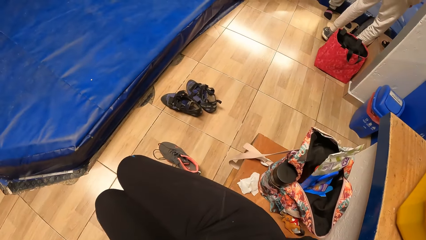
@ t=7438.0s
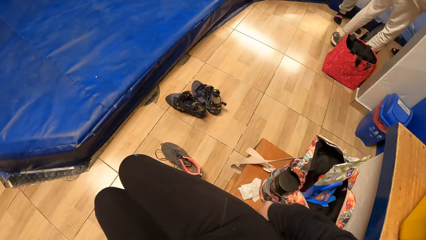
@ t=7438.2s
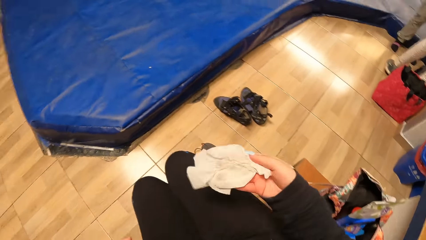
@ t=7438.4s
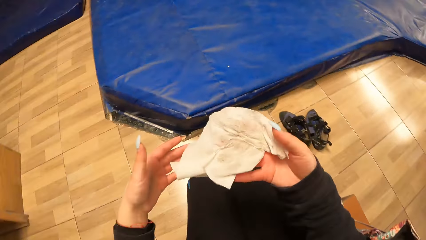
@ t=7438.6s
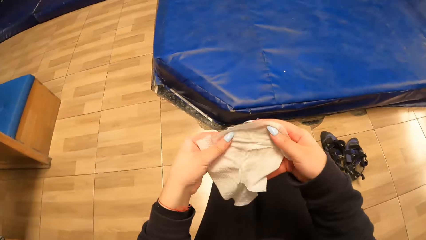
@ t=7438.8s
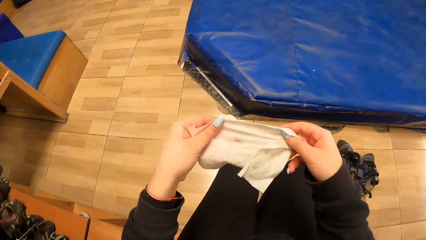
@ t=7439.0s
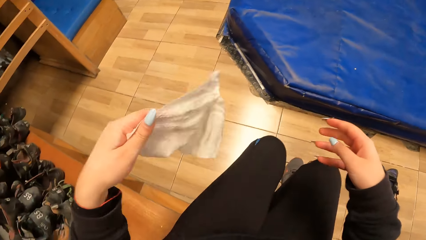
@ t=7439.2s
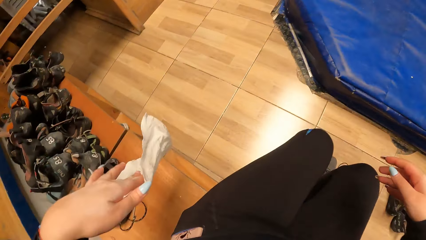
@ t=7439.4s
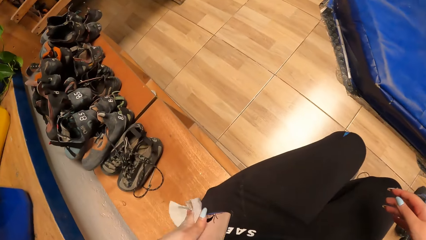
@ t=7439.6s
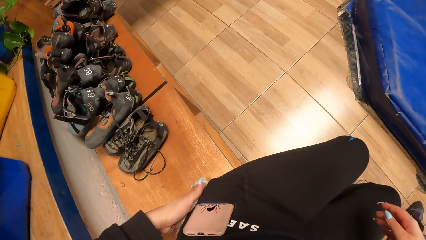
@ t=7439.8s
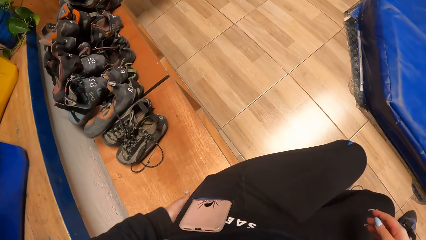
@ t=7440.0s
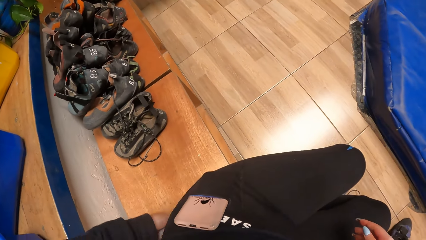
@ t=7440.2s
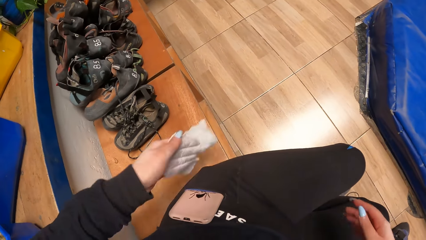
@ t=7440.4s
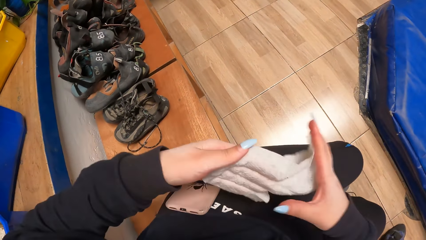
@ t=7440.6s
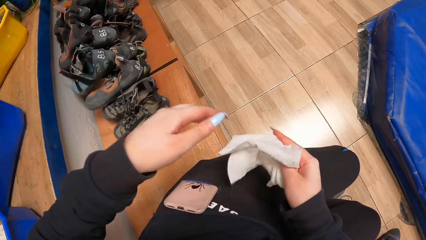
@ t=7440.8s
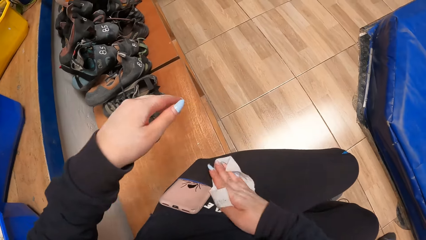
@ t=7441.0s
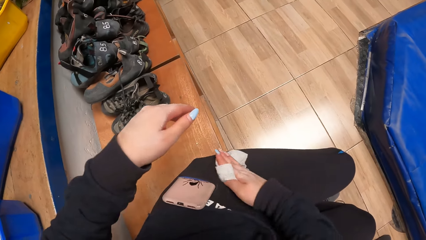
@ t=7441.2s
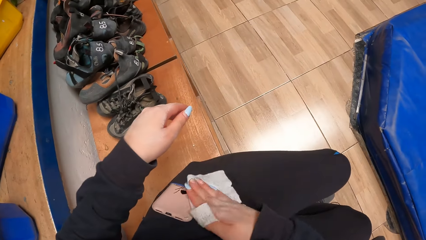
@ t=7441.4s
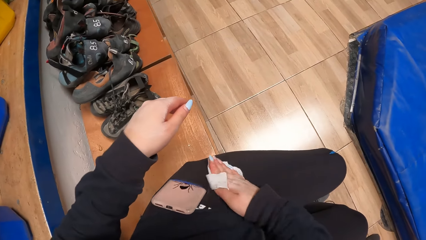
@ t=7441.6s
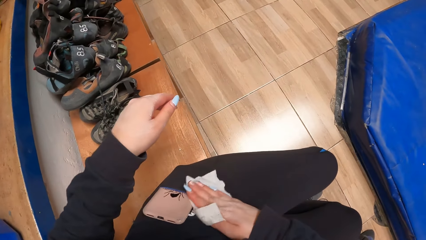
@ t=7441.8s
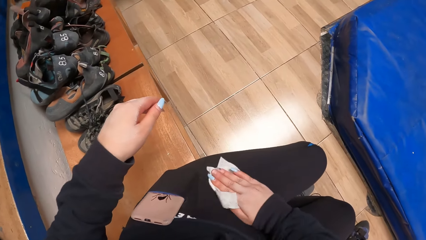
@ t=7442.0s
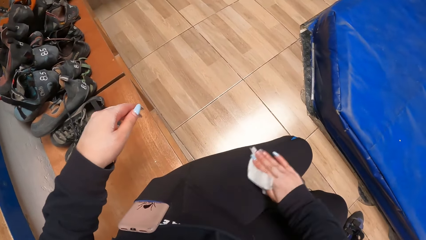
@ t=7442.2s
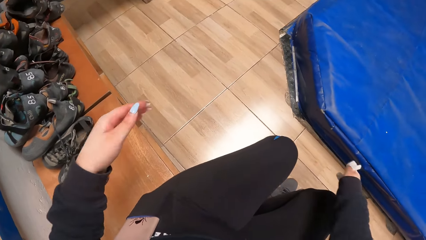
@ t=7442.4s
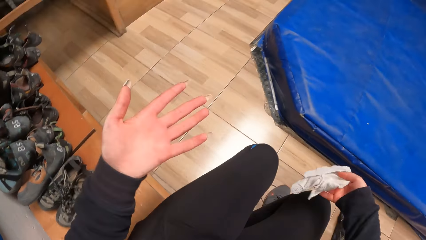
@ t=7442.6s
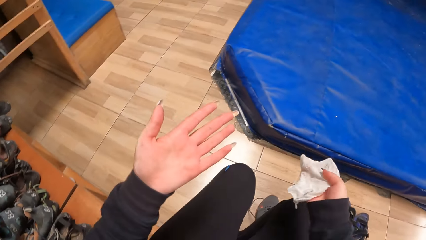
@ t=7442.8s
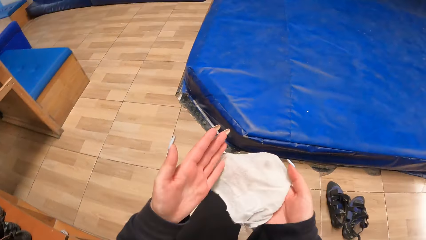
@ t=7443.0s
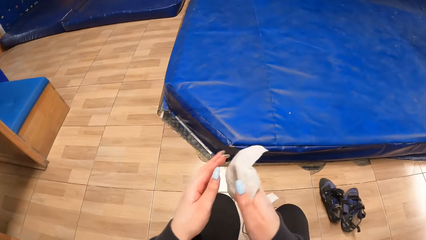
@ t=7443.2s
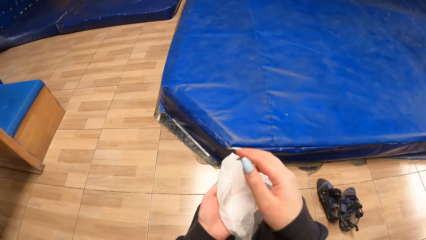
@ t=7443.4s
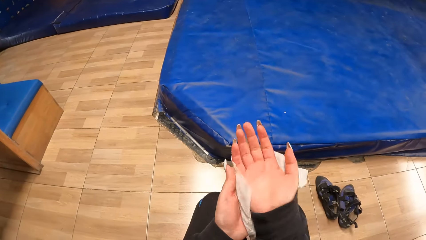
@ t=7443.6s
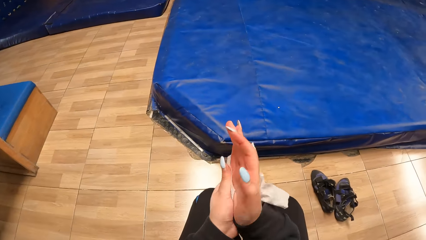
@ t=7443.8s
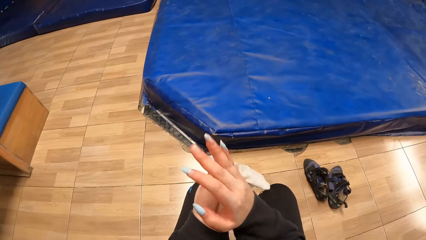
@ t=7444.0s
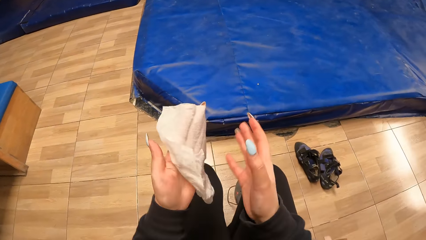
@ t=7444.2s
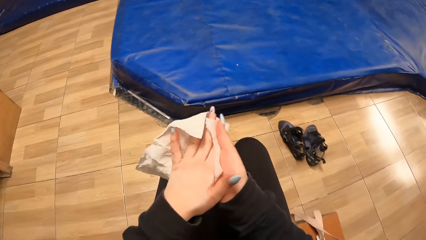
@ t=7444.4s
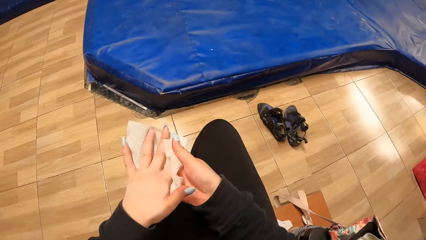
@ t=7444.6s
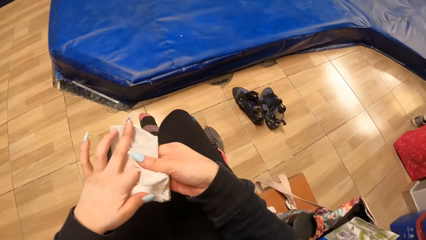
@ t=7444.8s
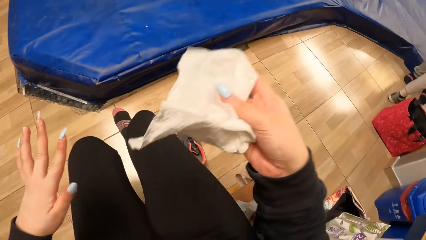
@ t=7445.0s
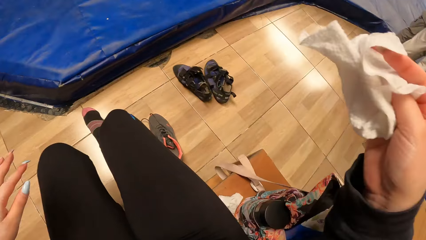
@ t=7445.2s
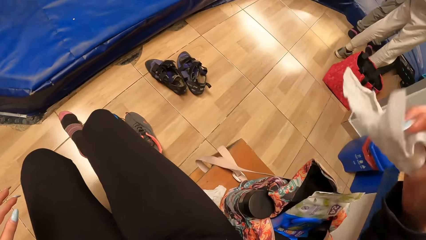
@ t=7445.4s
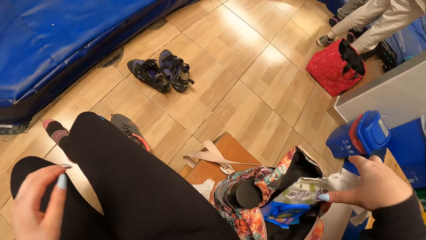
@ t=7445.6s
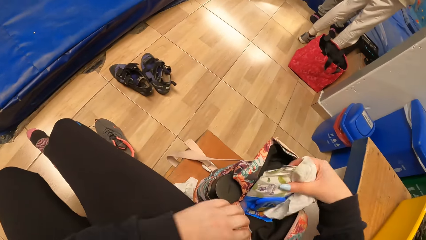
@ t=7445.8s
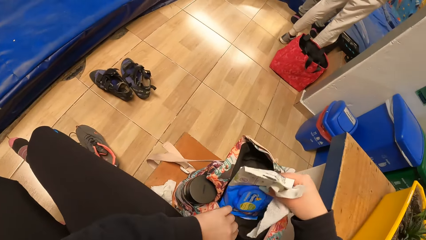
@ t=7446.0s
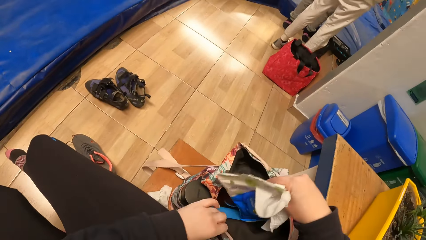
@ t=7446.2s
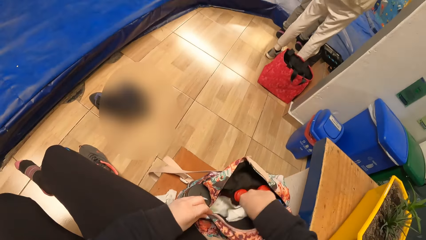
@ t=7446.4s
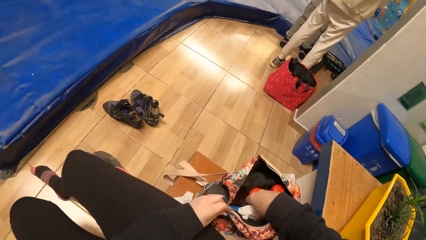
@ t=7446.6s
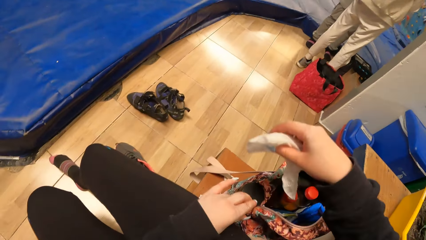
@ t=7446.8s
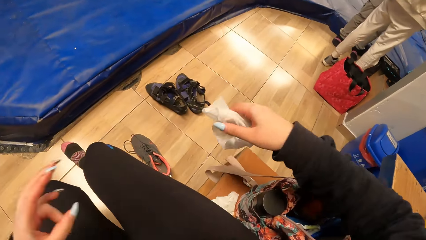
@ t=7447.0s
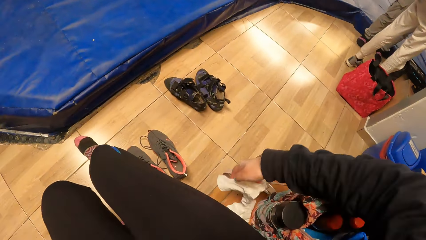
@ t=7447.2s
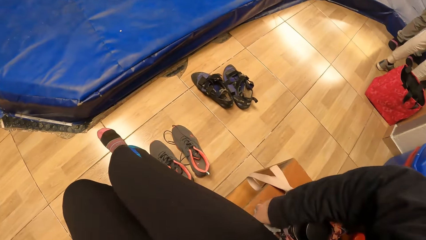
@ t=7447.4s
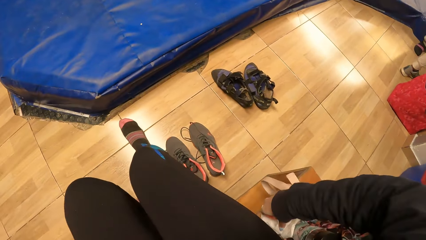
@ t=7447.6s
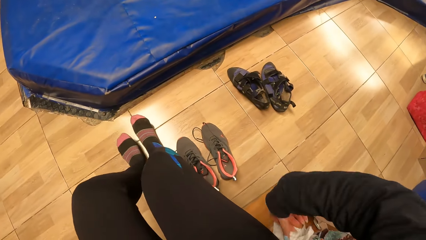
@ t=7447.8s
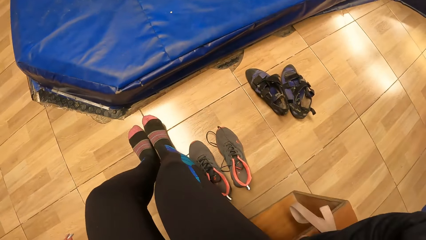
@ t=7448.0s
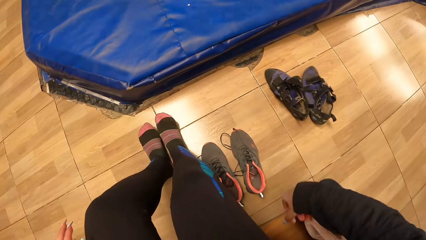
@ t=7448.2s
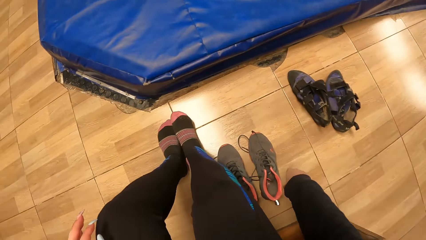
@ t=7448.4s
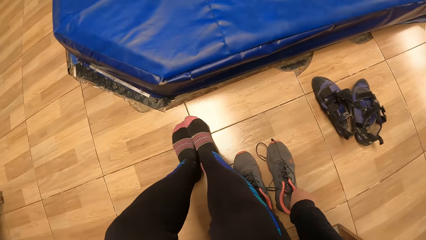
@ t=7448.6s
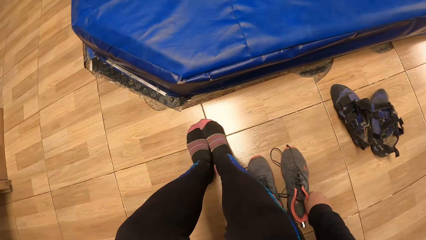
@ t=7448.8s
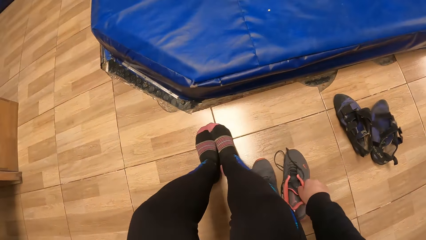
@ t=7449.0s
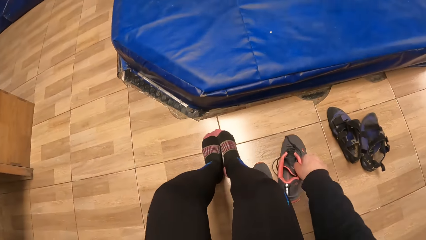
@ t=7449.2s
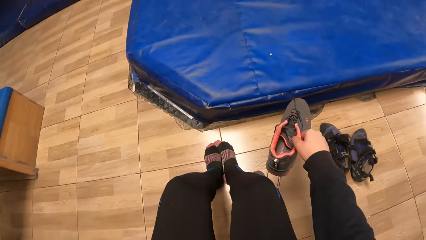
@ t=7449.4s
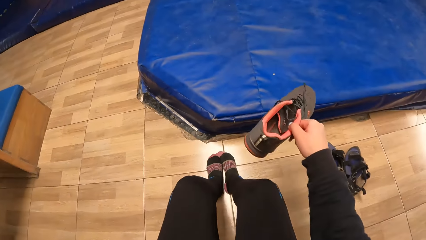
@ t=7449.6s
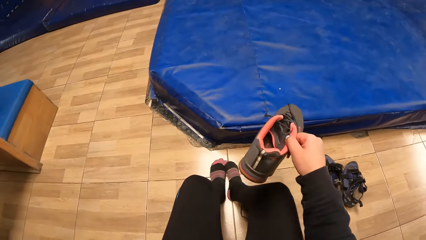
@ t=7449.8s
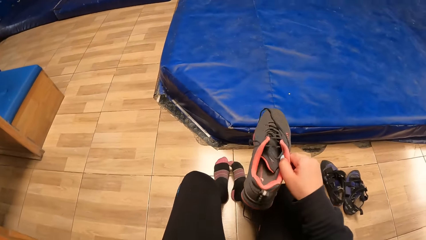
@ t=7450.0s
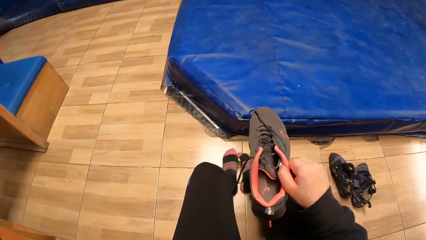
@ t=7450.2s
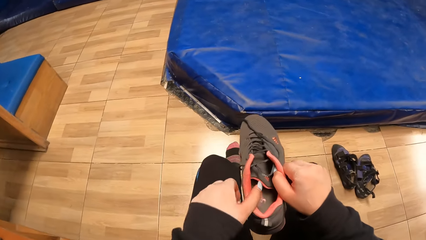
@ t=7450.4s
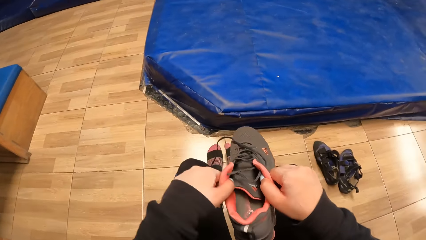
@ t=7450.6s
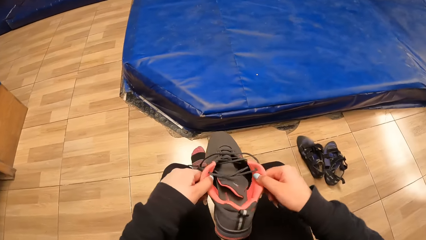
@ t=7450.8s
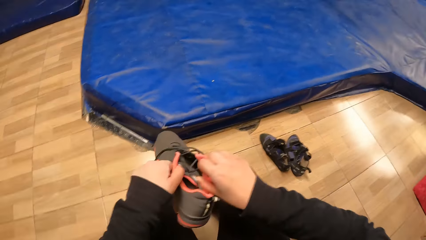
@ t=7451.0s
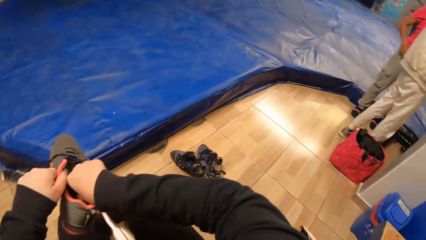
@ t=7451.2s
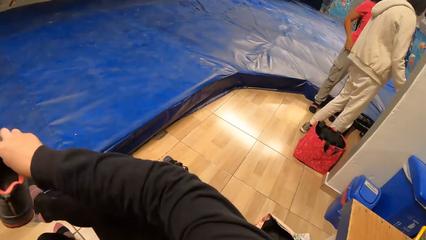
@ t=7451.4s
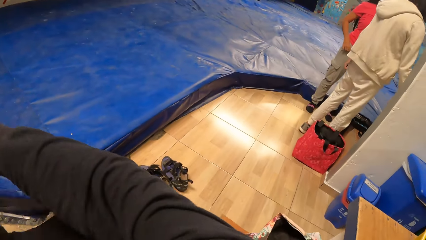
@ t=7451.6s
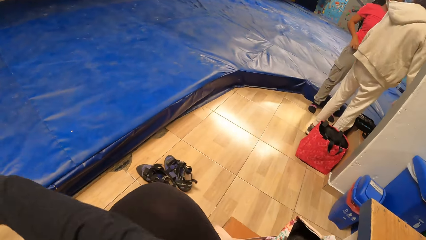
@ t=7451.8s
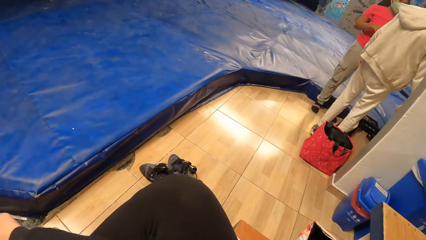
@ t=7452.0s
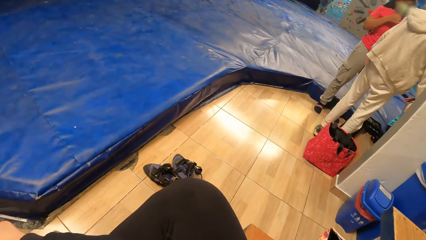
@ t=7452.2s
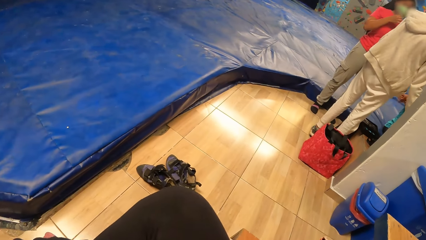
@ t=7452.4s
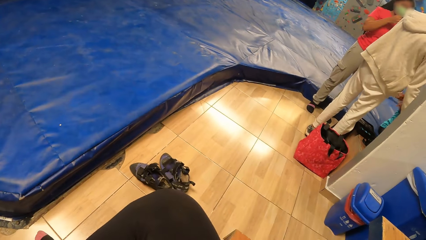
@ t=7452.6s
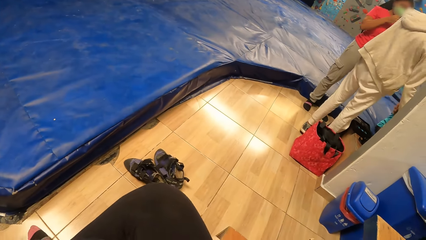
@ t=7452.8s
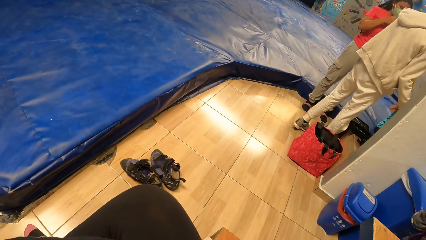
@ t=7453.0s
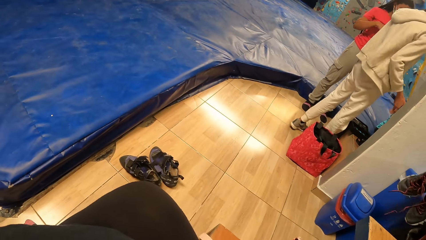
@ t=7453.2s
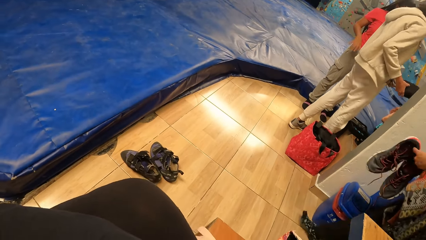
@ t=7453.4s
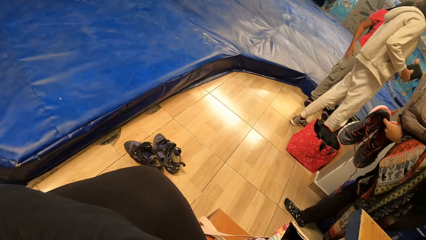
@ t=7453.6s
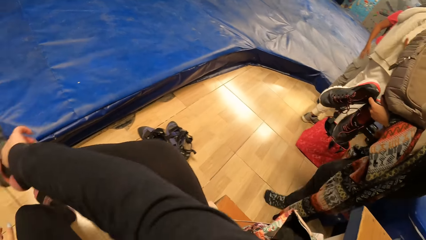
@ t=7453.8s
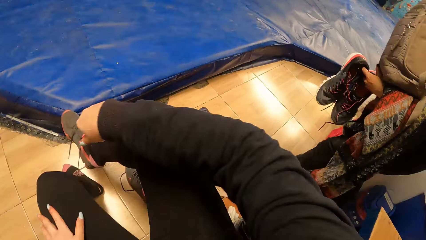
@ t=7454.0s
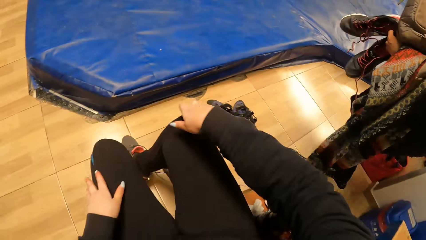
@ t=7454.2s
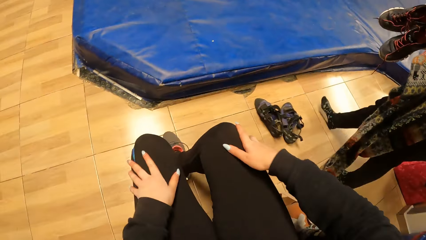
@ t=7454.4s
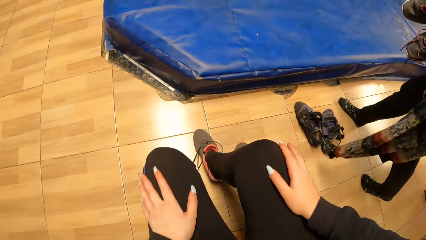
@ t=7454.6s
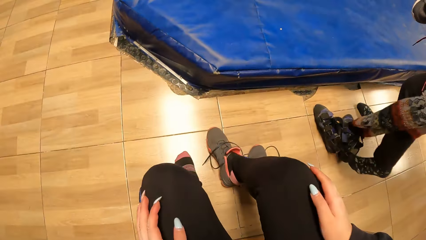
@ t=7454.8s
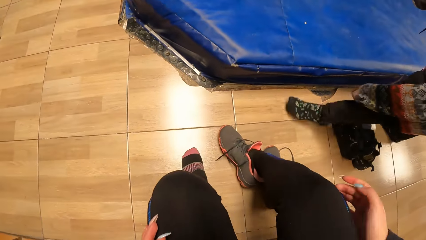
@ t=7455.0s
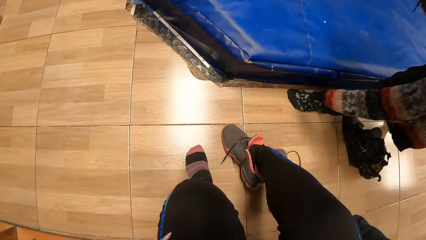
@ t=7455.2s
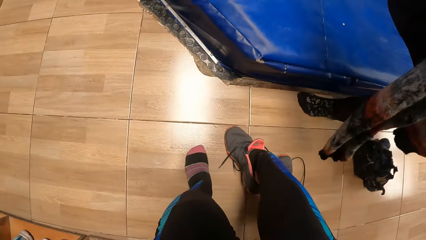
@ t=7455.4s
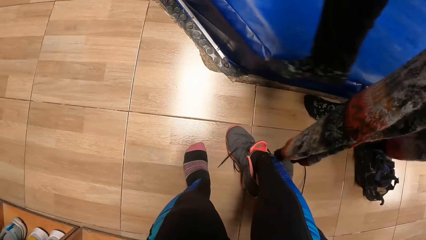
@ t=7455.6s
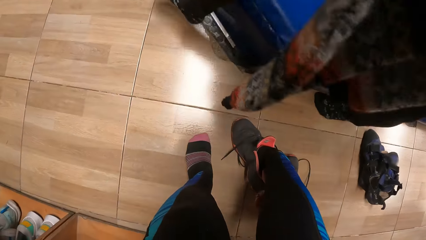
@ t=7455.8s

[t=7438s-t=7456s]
The camera wearer passes the wipe to her left hand. She wipes her sport wear with the wipe in her left hand. She passes the wipe to her right hand. She wipes her sport wear with the wipe in her right hand. She wipes her hands with the wipe. She adjusts the pack of wipes in the bag with her right hand. She places the pack of wipes in the bag. She places the wipe onto the bench with her right hand. She wears the right foot of her sneakers. She picks up a shoe.
